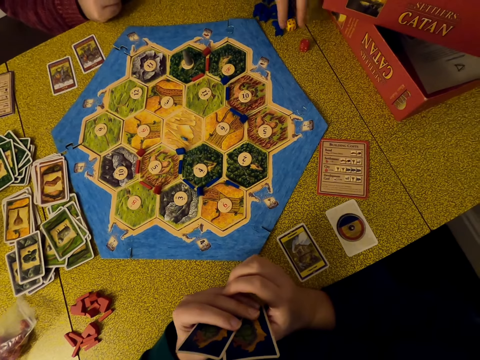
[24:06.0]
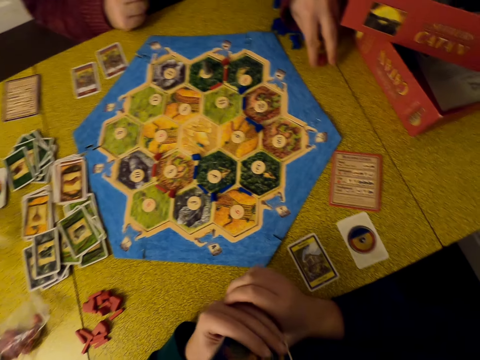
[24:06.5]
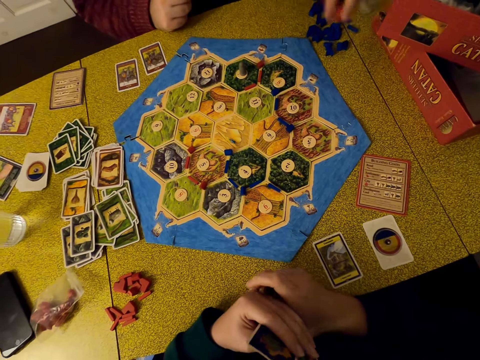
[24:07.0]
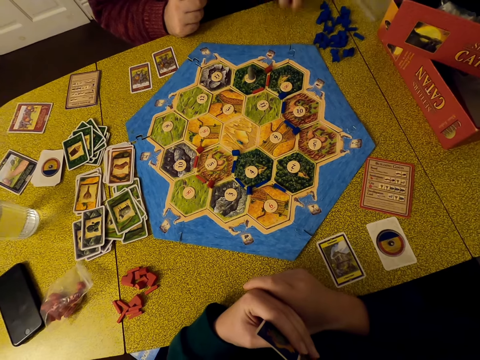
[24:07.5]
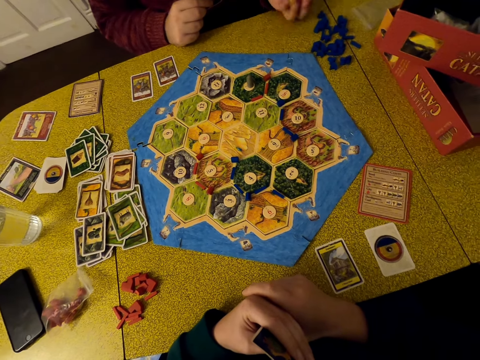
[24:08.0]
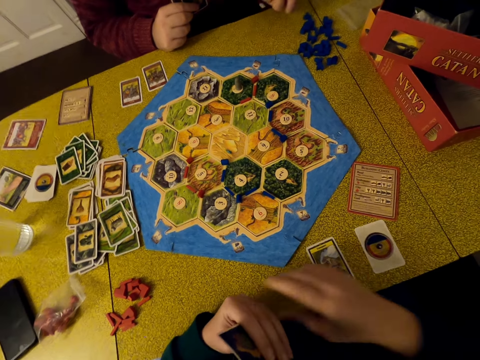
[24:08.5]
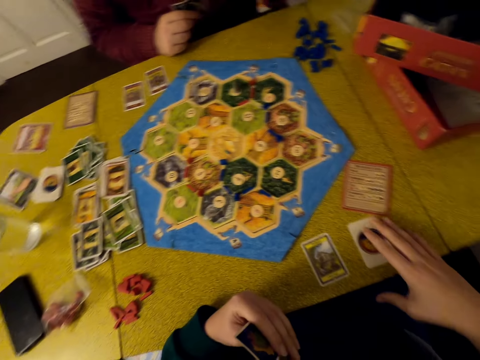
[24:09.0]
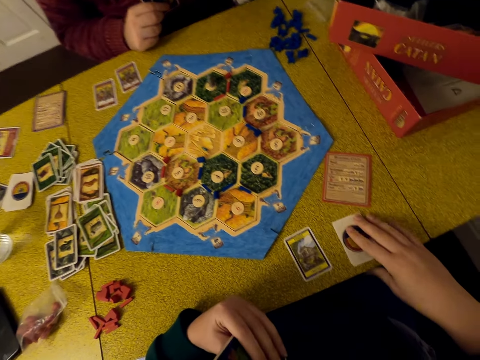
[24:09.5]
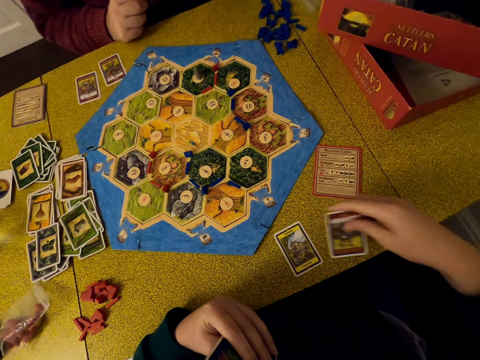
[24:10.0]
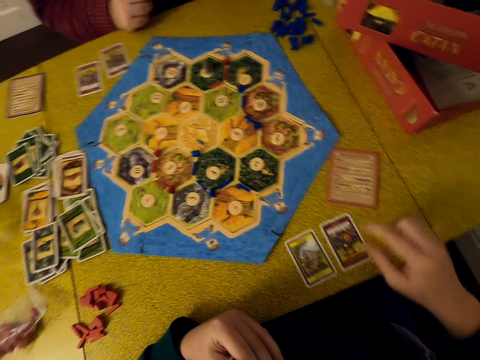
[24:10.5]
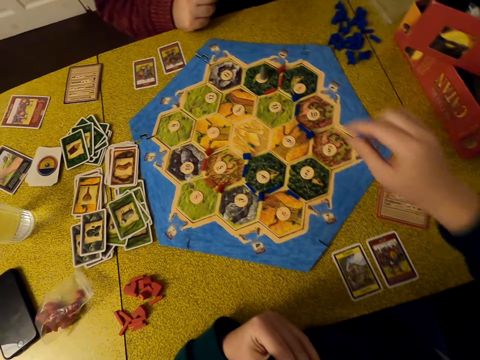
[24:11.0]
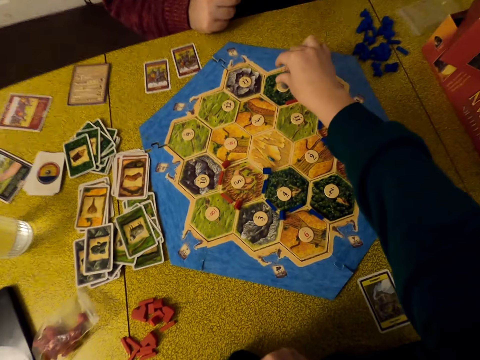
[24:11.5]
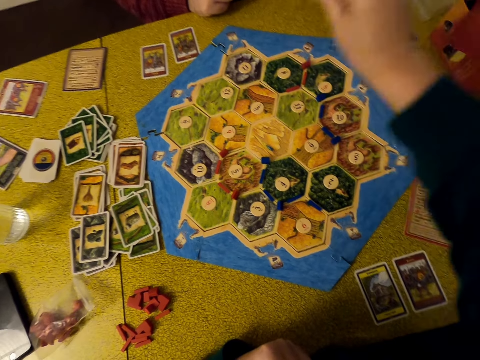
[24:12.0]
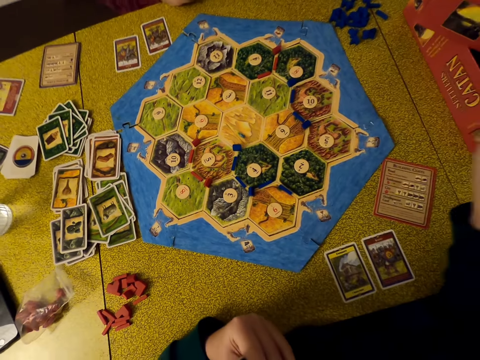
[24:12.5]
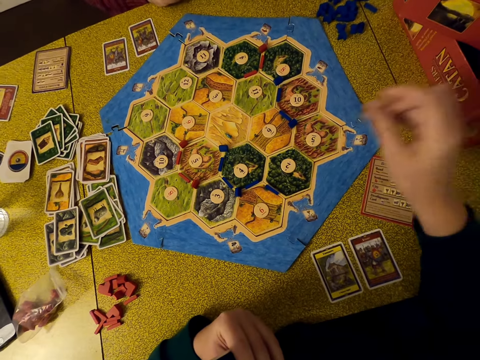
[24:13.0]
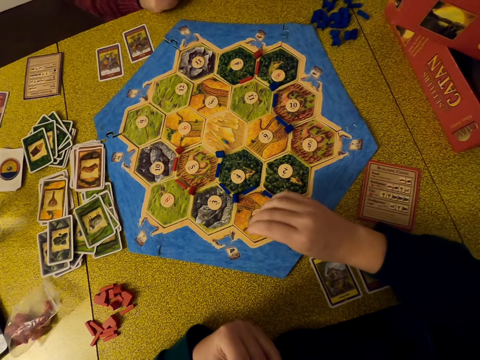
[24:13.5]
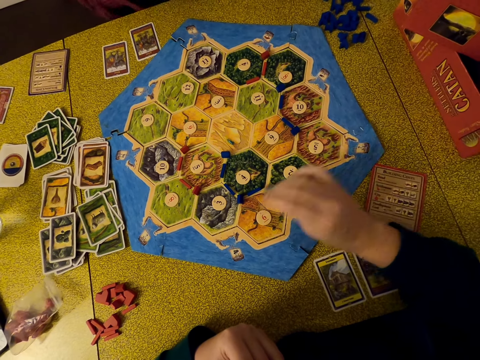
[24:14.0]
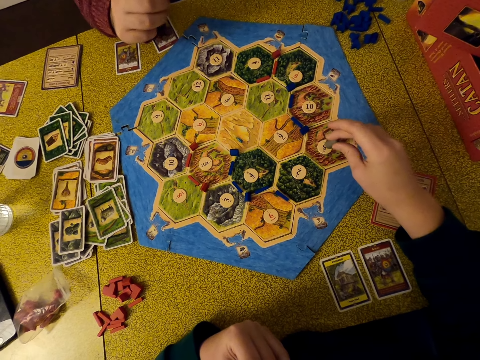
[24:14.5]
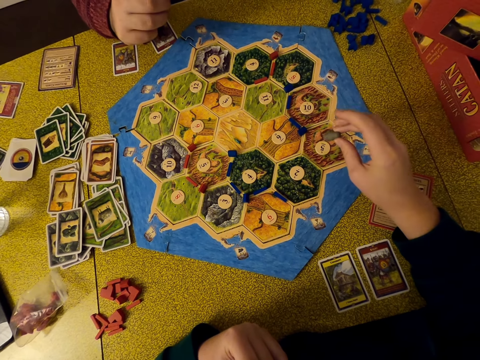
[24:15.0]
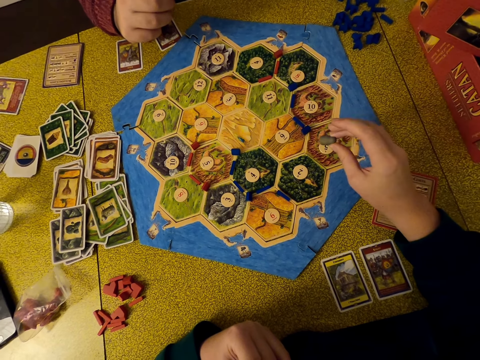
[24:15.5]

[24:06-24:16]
A man picks up dice on the table. The man shakes the dice and juggles the dice. The camera wearer turns a card on the table. They point on a card. They pick up something on the board. They touch the pattern. They move their hand on the board. They displace a number tag. The man puts his hand on the table.

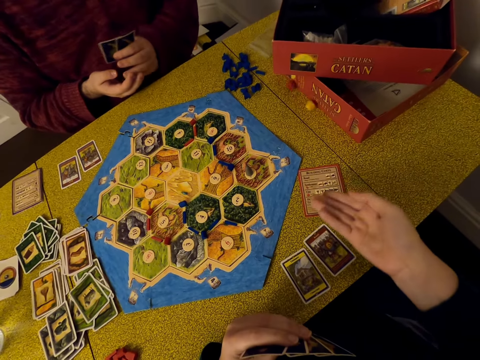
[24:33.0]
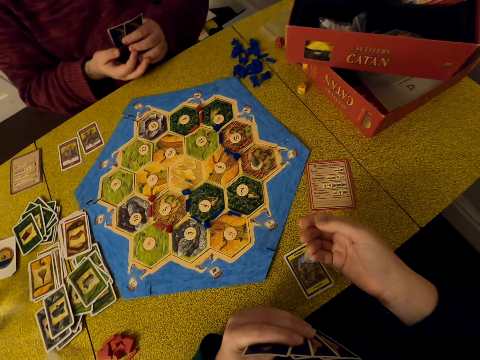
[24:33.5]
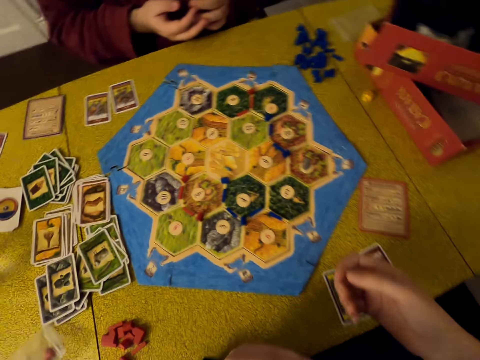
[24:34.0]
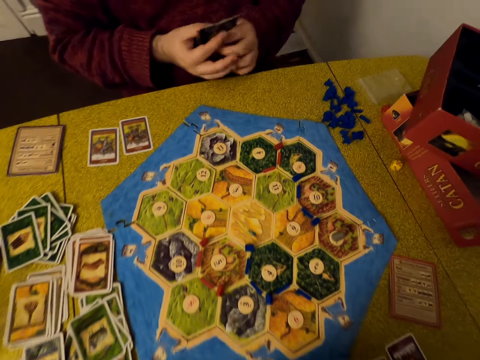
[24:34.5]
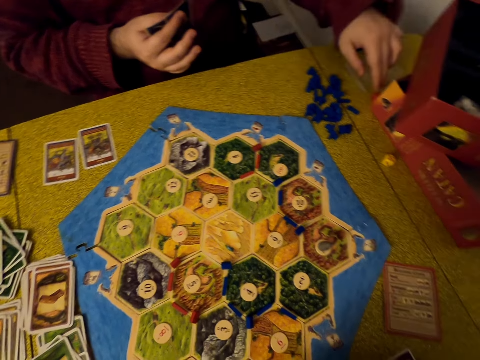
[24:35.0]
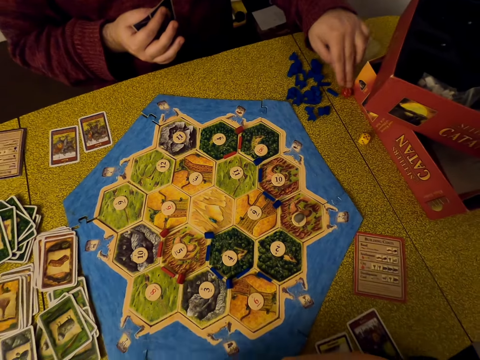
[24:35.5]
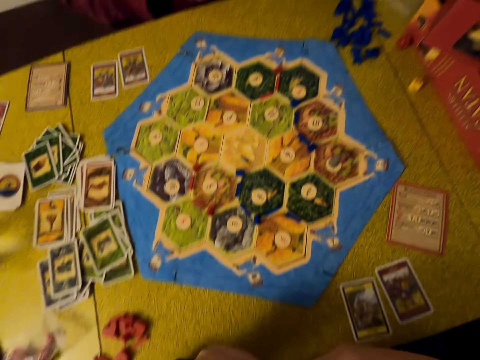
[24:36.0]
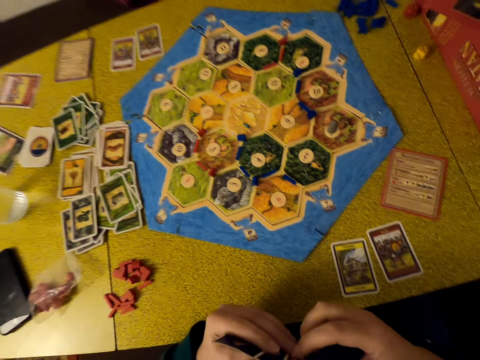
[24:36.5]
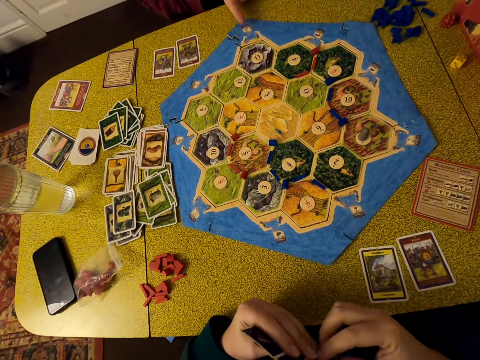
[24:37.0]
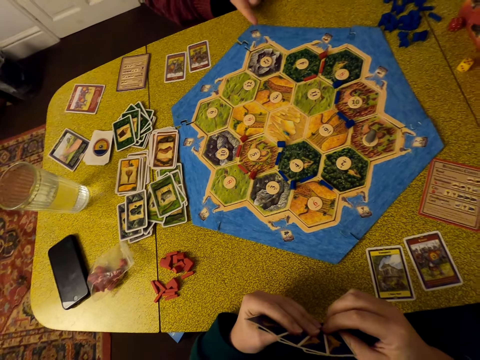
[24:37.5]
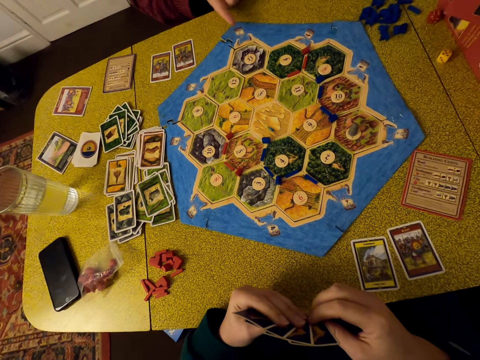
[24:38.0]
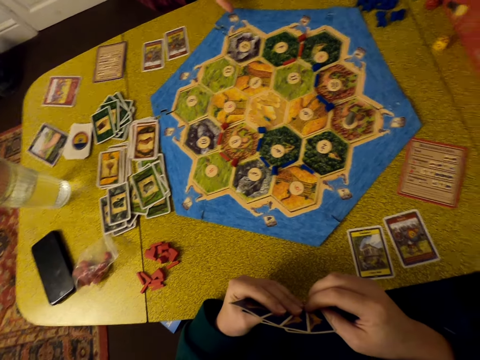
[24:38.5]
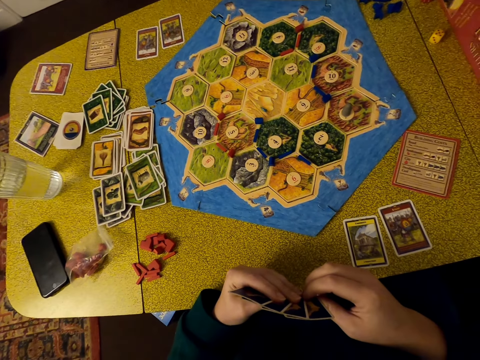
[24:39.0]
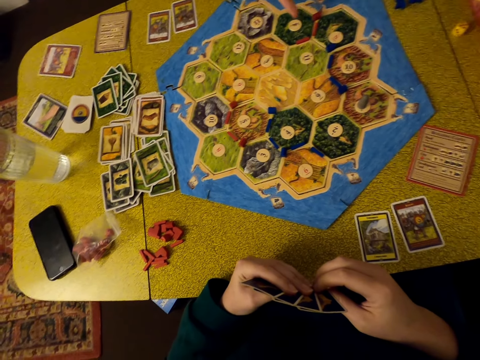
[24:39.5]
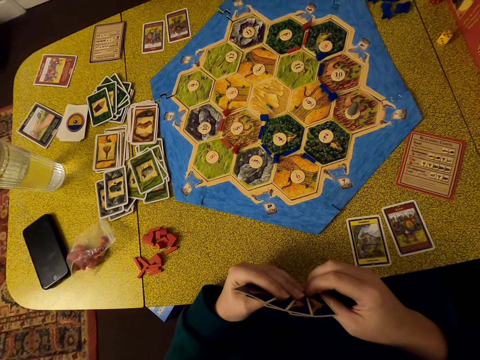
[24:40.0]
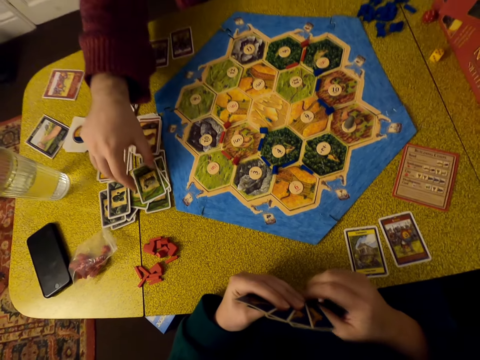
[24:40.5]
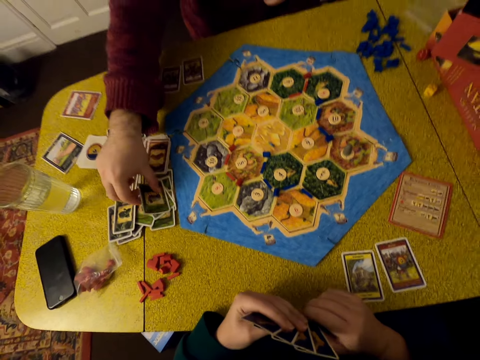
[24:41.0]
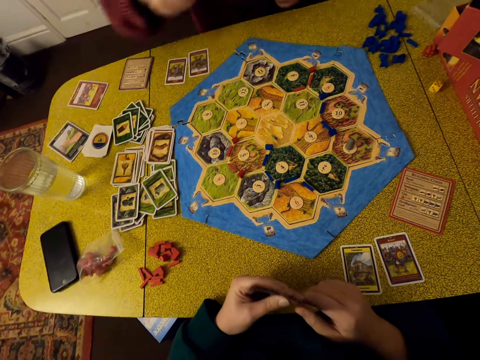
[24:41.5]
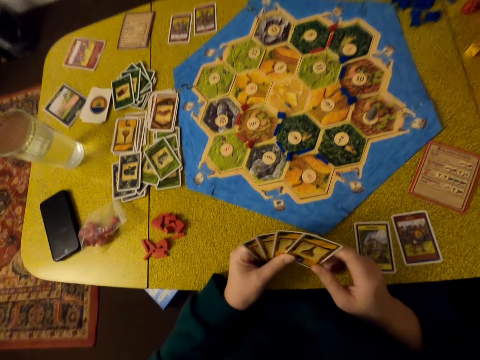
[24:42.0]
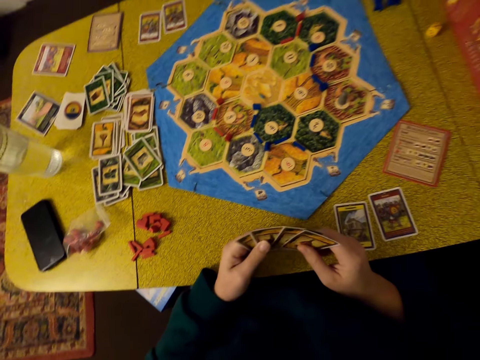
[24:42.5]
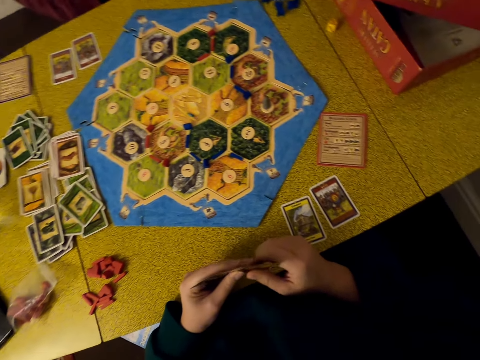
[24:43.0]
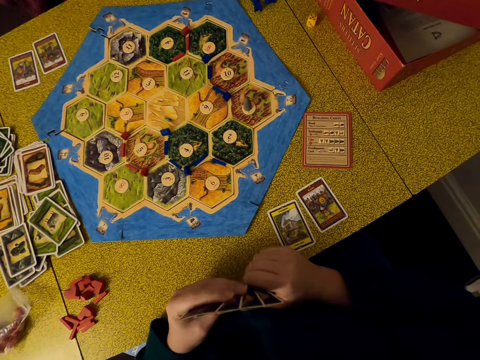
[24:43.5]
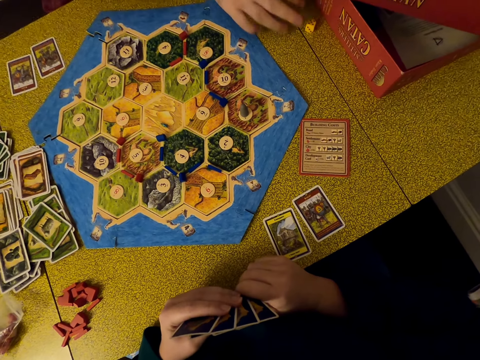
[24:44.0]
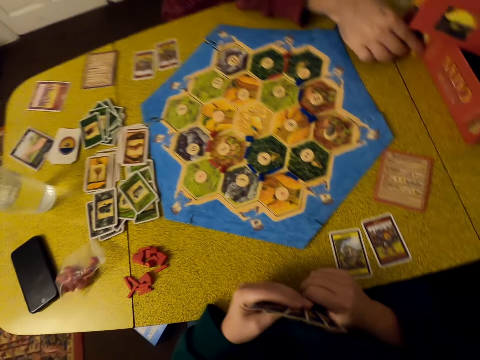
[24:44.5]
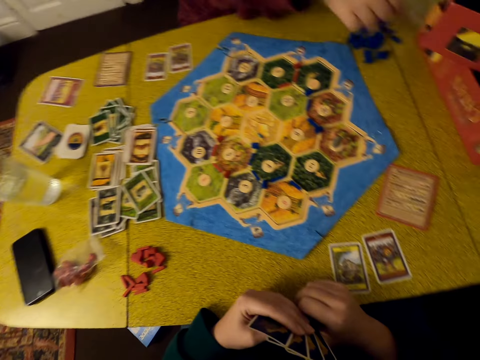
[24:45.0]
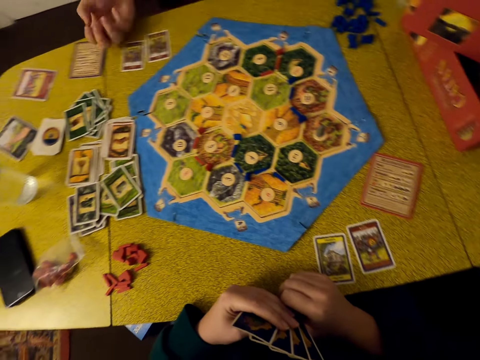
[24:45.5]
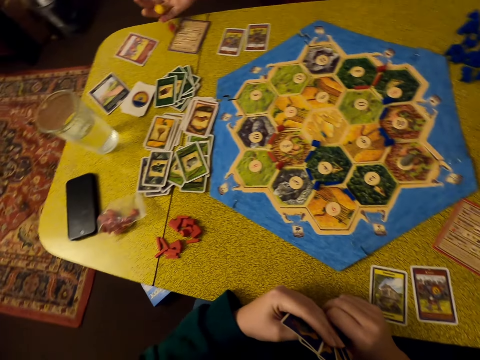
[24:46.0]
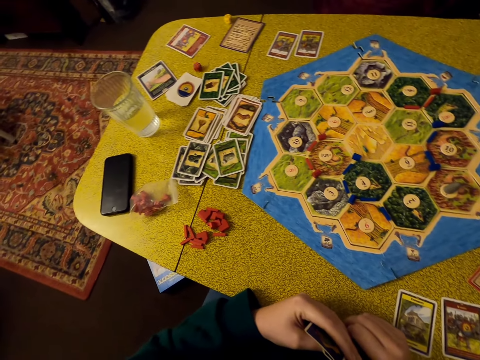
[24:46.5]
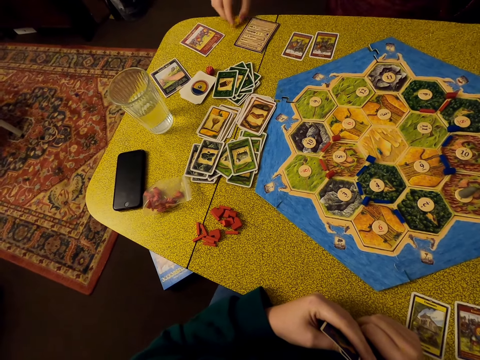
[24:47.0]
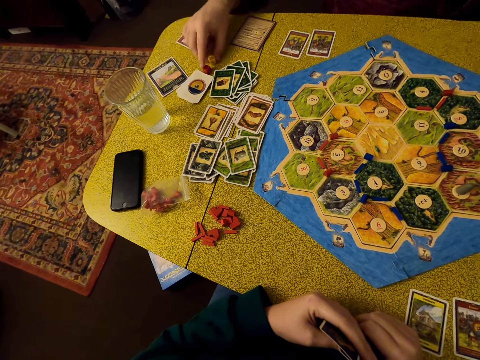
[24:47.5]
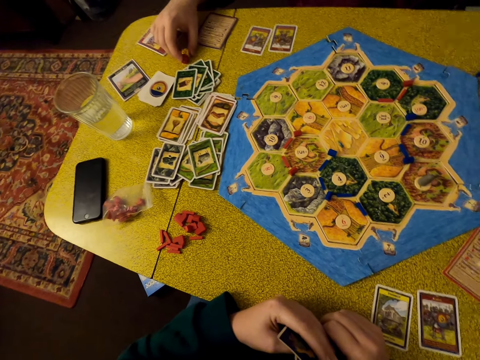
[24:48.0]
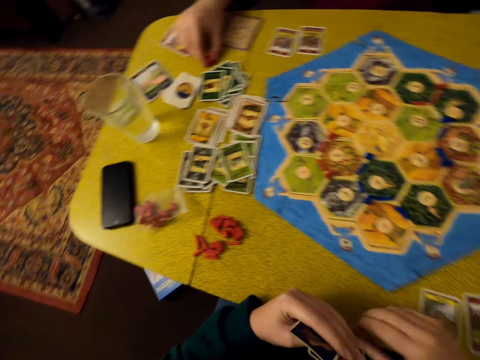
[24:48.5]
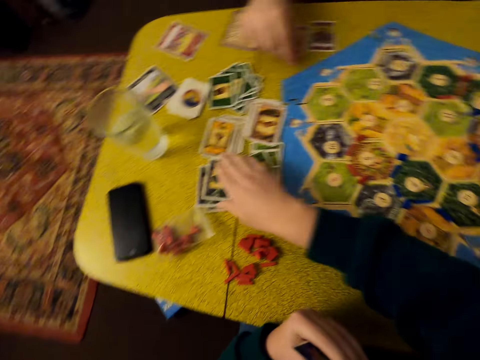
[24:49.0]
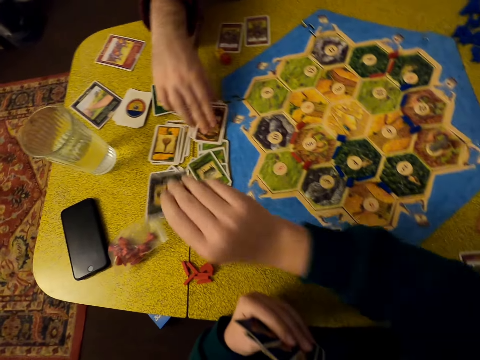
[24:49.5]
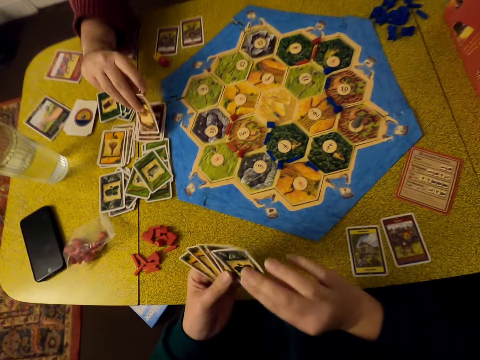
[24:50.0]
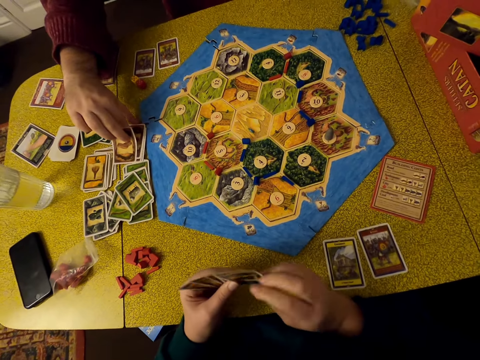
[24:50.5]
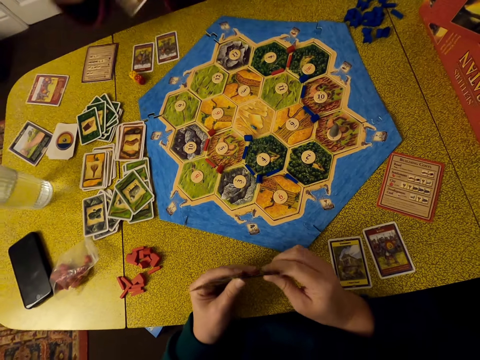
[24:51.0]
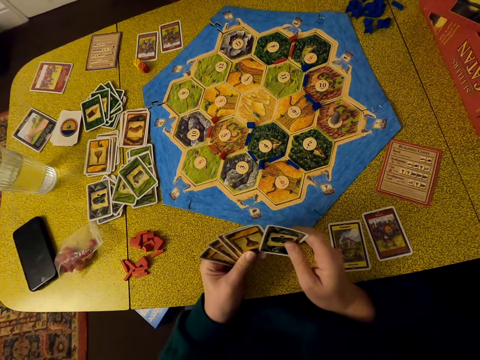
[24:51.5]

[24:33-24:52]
The camera wearer drops the dice. They look around. A man moves the dice on the table. The man points on the board. He points on the board again. The man picks up a card on the table. The man holds cards. The man picks up the dice on the table, puts the dice on the table, picks up the dice on the table, puts the dice on the table. The camera wearer picks up a card on the table. The man picks up cards on the table. The camera wearer moves the cards.
